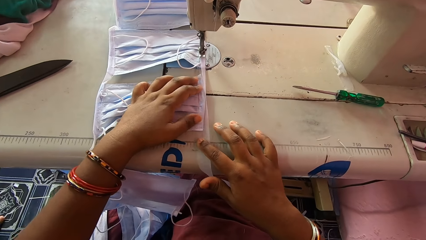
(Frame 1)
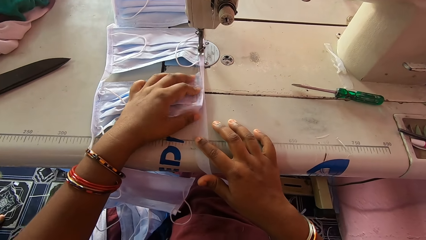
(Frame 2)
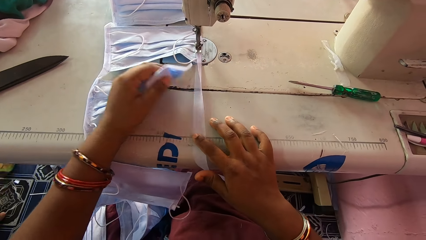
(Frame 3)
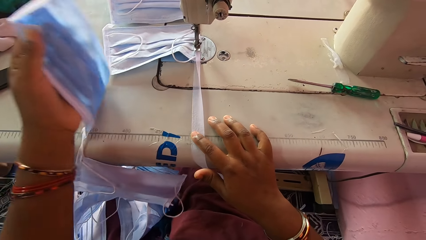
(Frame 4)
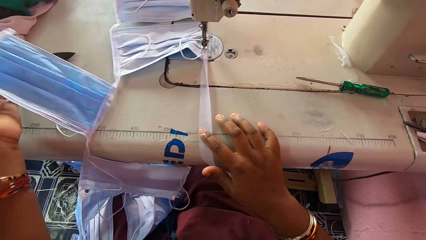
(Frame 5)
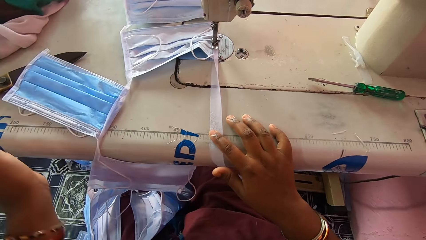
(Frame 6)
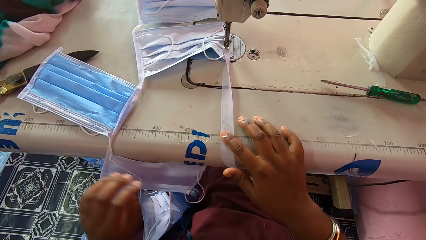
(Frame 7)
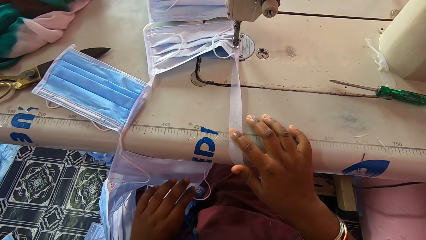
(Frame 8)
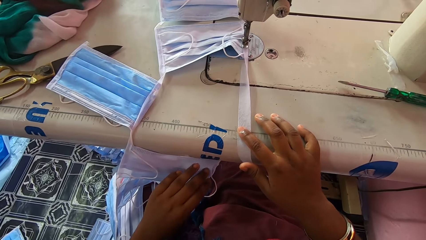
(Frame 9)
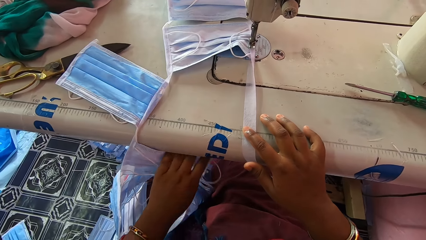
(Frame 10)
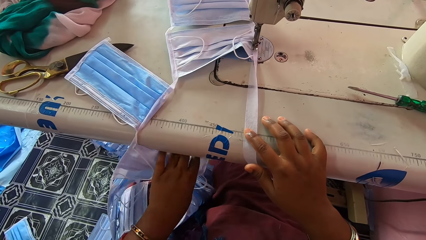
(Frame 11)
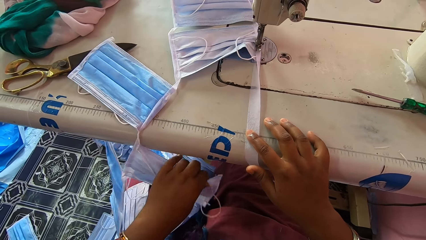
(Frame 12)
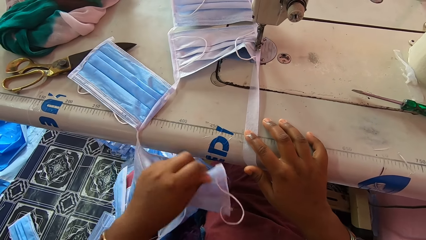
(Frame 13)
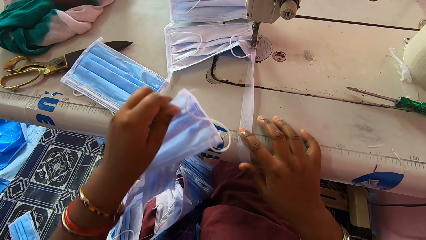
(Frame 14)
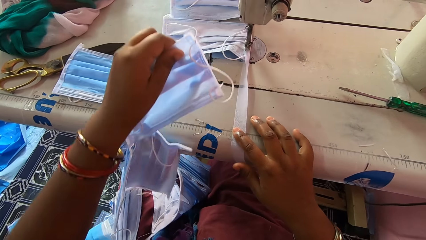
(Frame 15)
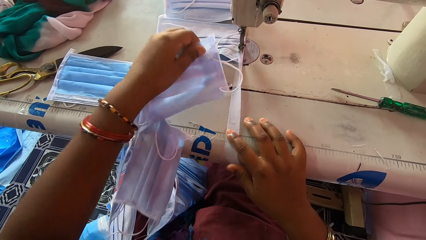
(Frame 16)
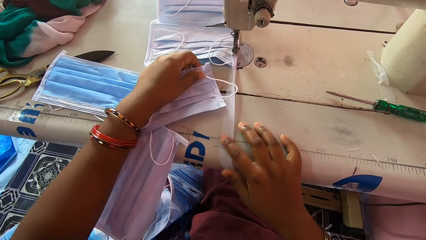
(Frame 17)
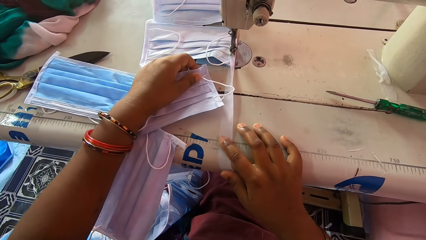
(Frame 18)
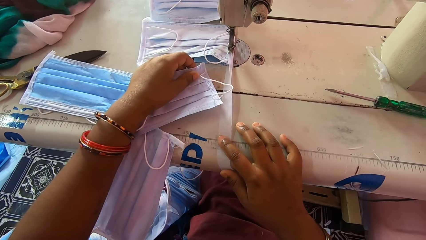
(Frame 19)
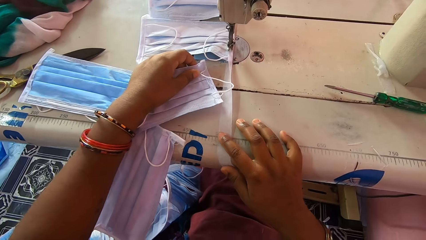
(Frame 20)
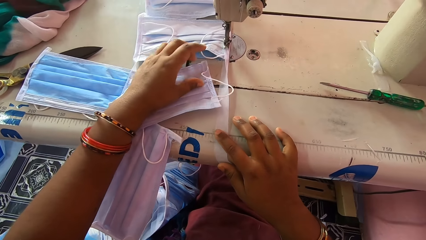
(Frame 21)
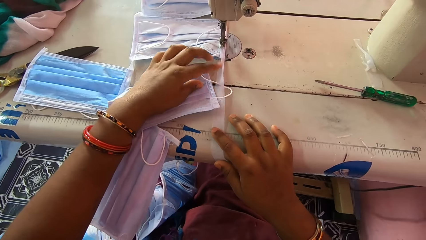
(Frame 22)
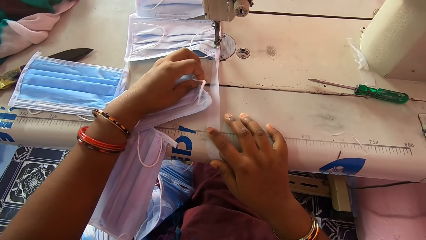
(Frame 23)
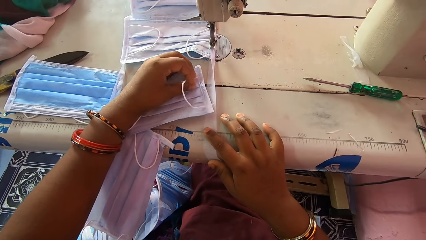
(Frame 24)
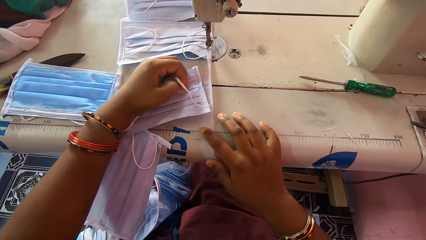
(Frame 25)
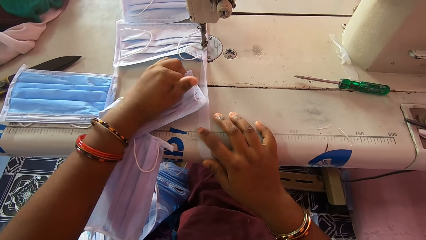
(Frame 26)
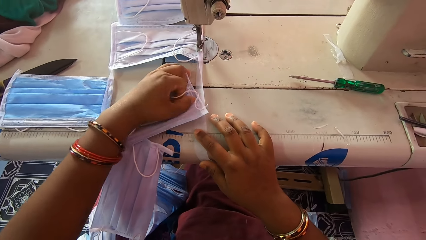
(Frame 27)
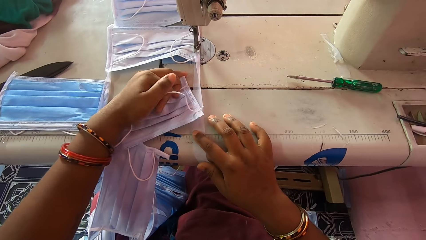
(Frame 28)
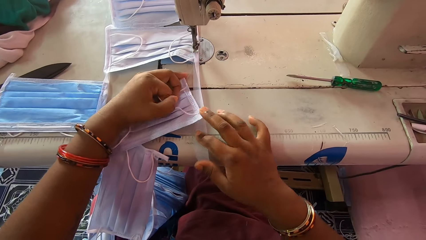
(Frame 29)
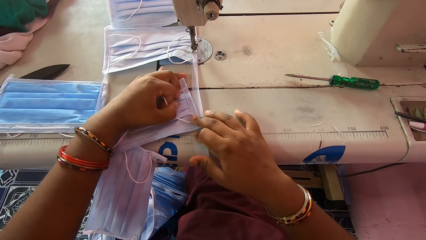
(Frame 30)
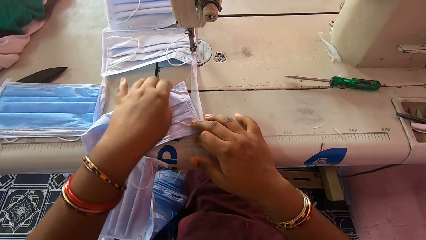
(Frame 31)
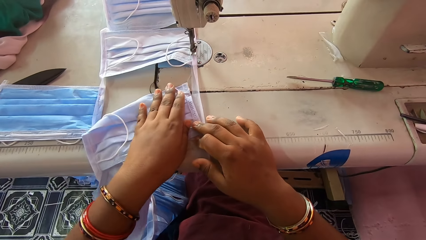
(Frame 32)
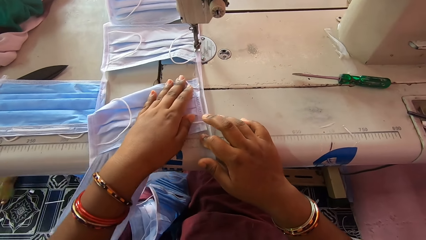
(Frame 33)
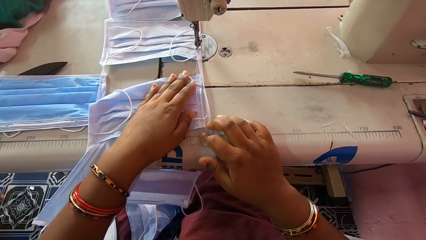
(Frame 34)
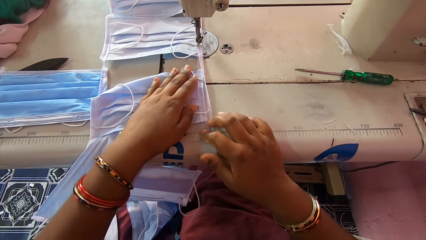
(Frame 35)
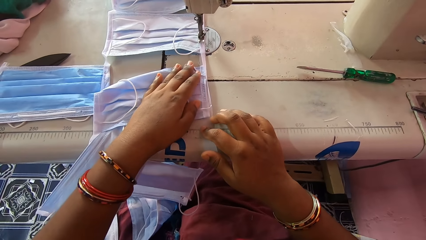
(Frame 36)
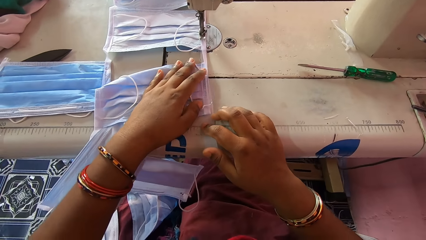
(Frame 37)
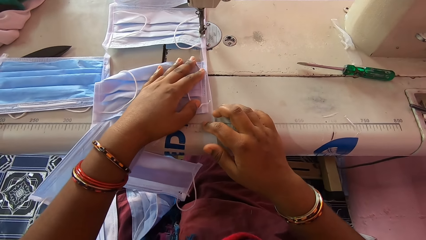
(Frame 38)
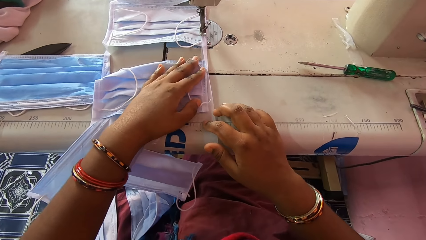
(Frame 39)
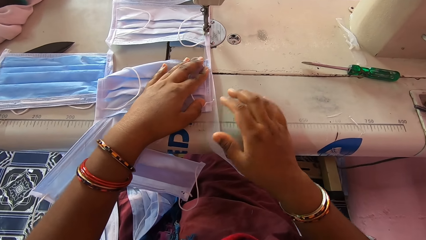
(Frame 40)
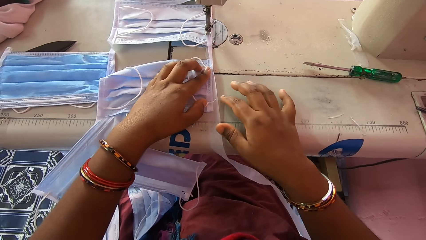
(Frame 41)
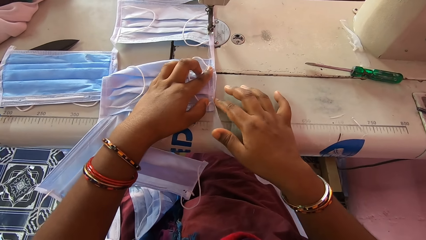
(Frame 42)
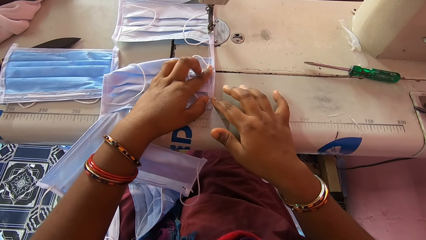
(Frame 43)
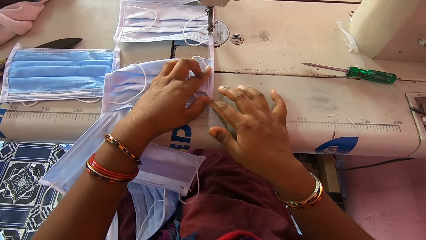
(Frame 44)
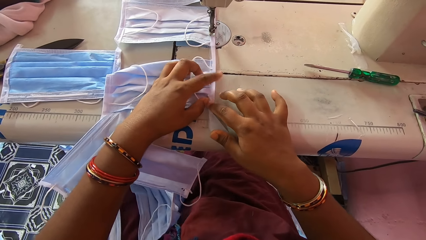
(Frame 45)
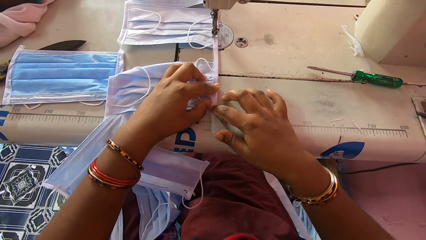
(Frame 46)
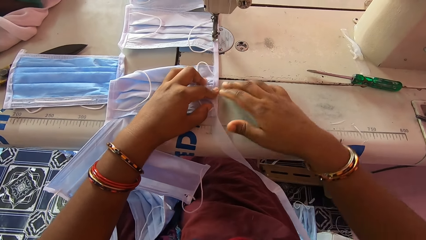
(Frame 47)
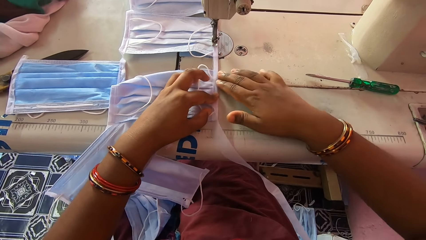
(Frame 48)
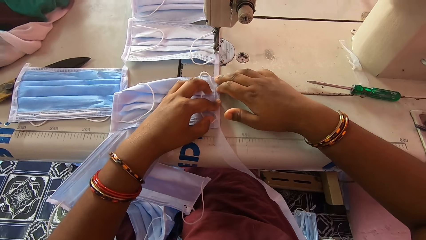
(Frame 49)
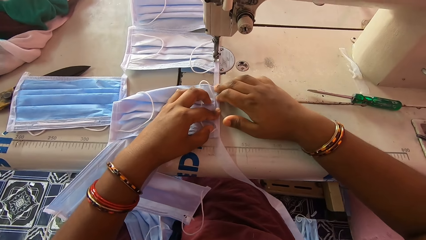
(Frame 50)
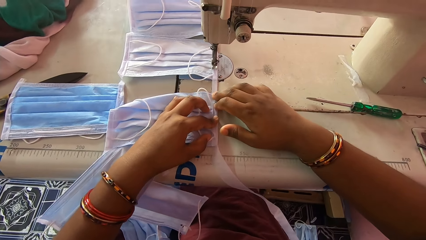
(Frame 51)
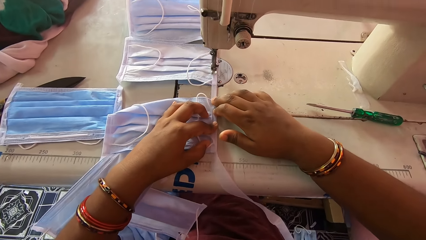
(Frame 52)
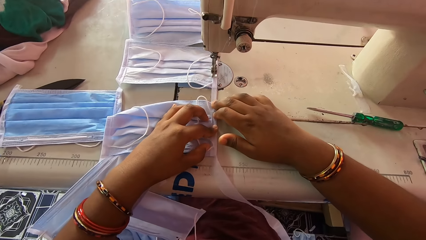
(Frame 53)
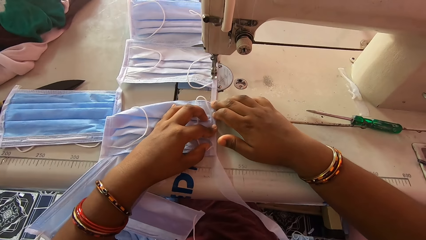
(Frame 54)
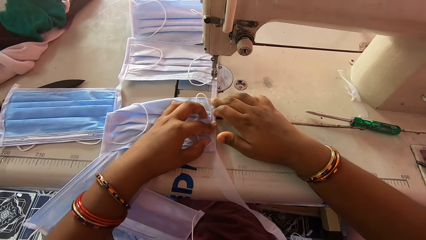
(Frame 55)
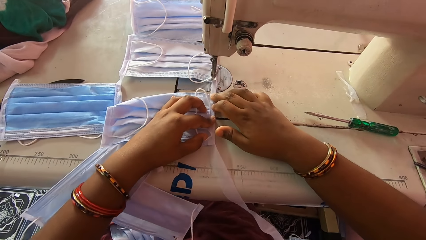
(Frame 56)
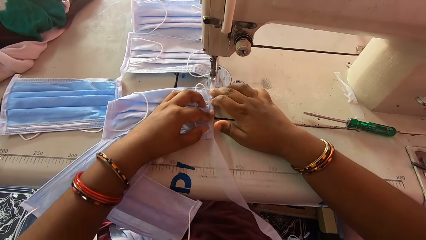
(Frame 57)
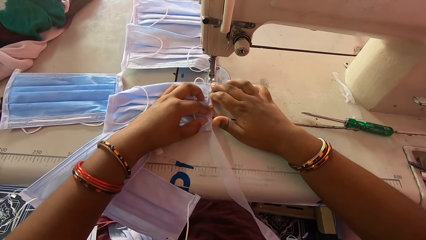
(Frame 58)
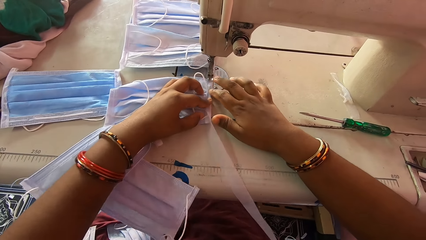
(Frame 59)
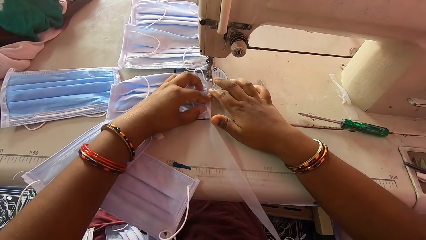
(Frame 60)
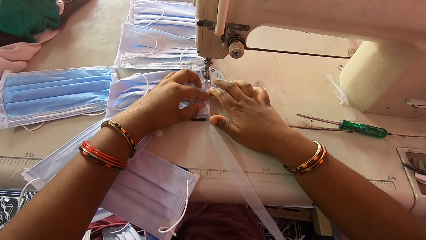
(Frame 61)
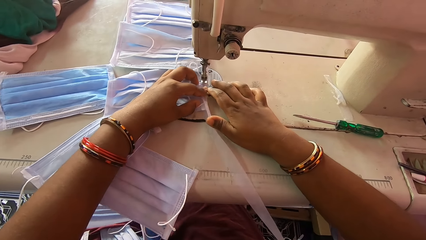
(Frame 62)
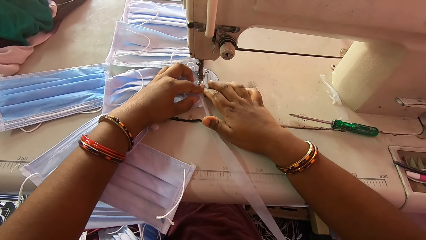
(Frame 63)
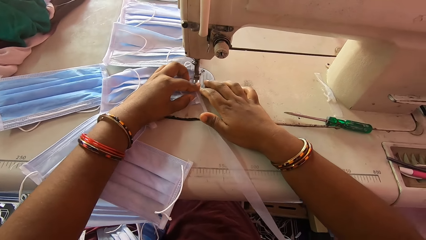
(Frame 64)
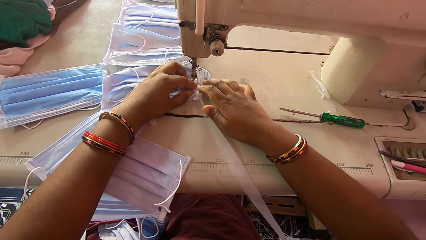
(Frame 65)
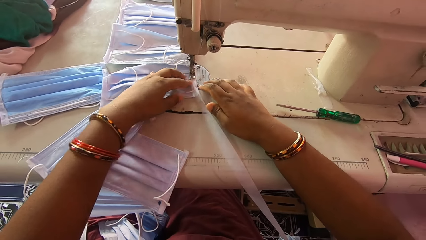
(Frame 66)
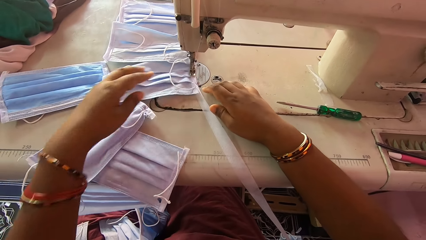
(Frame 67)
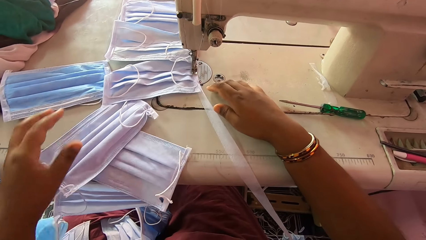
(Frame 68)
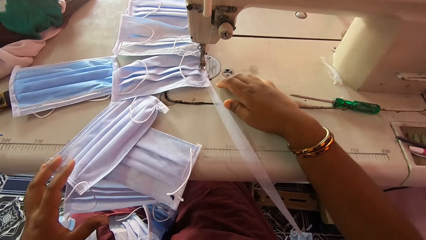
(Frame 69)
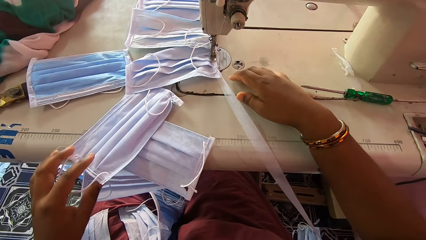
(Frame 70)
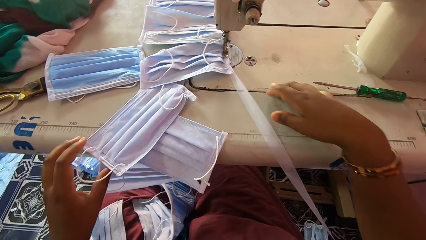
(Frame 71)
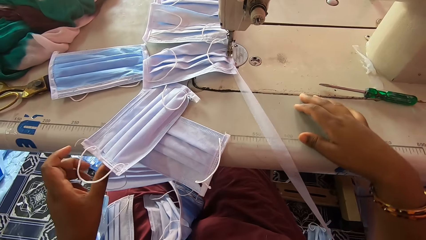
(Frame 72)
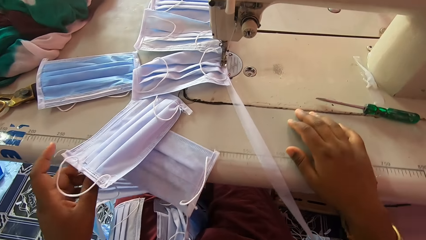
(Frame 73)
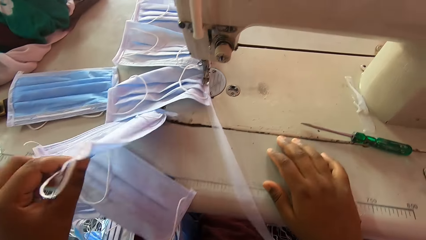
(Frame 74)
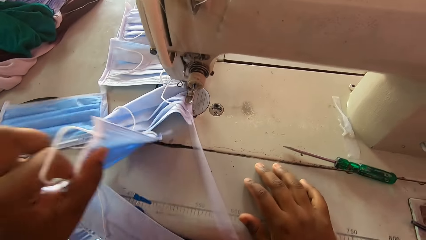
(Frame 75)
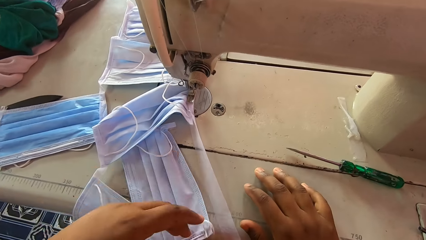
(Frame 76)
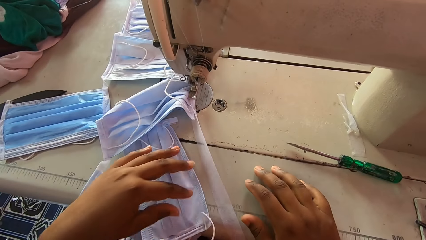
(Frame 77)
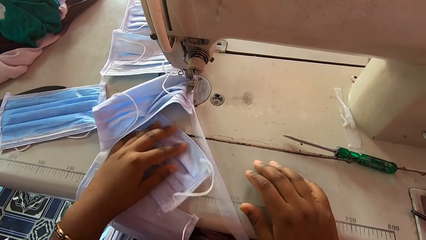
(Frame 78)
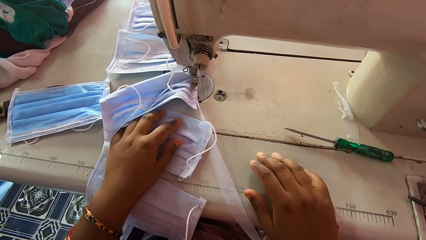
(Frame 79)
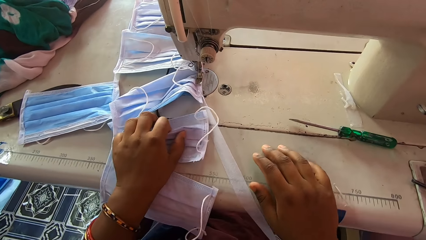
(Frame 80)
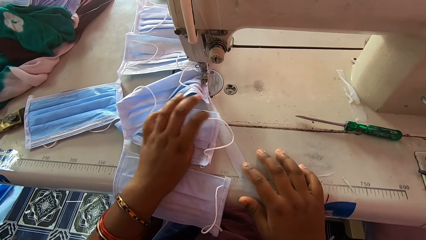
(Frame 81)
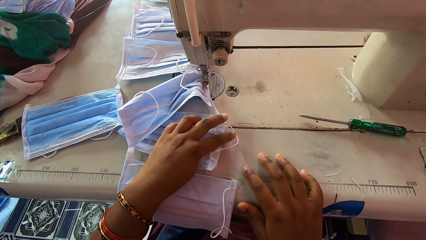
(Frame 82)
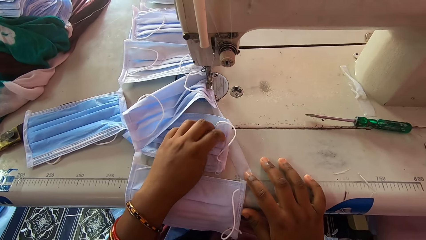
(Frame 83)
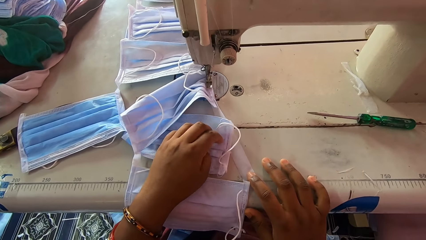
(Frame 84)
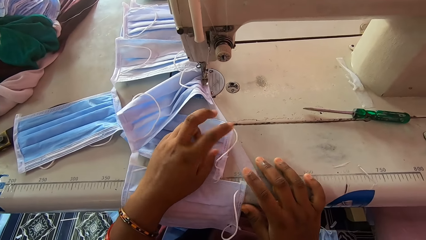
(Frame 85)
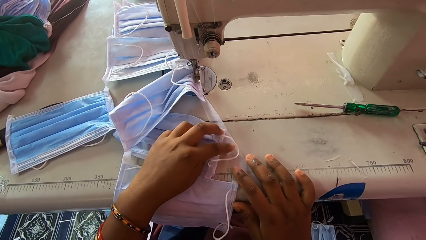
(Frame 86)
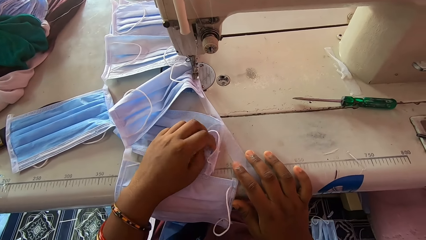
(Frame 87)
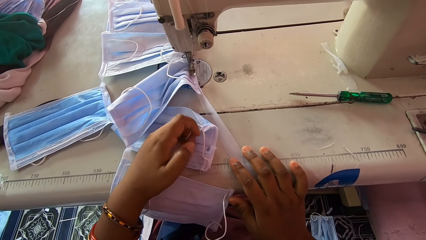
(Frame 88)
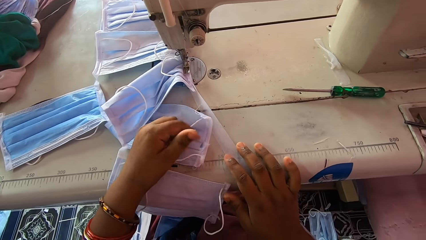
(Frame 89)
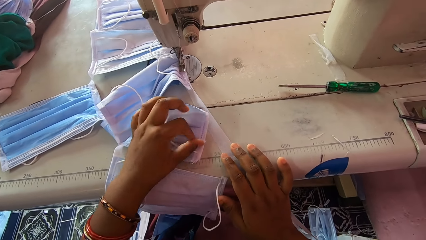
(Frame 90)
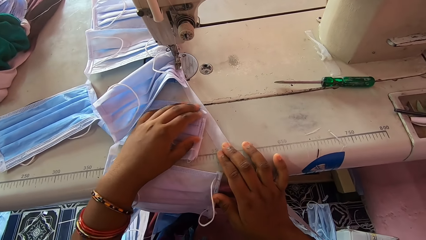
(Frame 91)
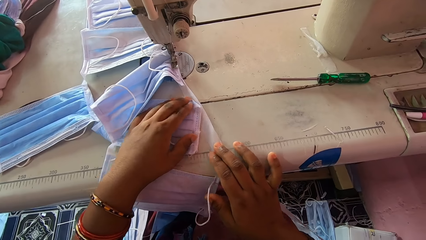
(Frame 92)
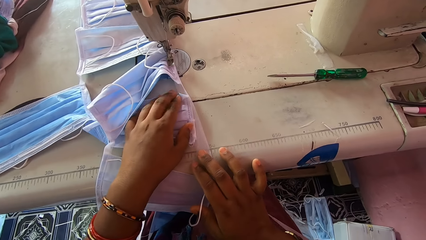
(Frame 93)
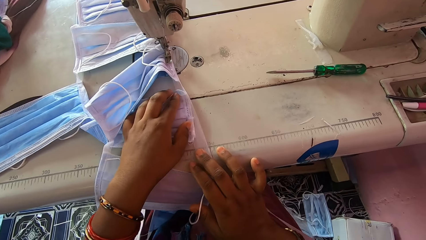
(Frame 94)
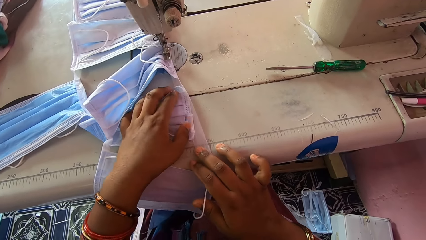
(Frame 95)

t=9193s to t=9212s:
The camera wearer turns the face mask away with her left hand. She places a nose mask on the machine bed with her left hand. She picks up a mask. She folds the stay tape around the edge of the nose mask with her hands on the machine bed. She smoothens the face mask. She sews the nose mask with the sewing machine. She places the nose mask on the machine bed with her left hand. She adjusts the stay tape on the sewing machine bed with her right hand. She smoothens the face mask.
